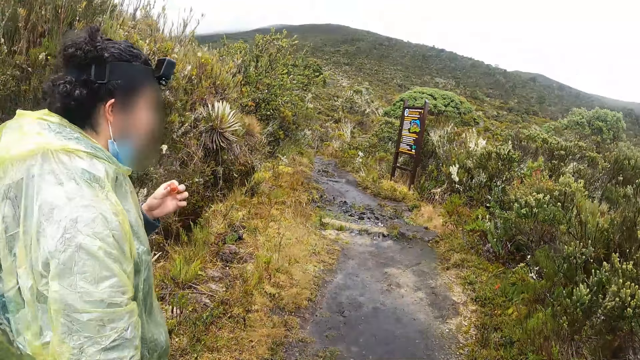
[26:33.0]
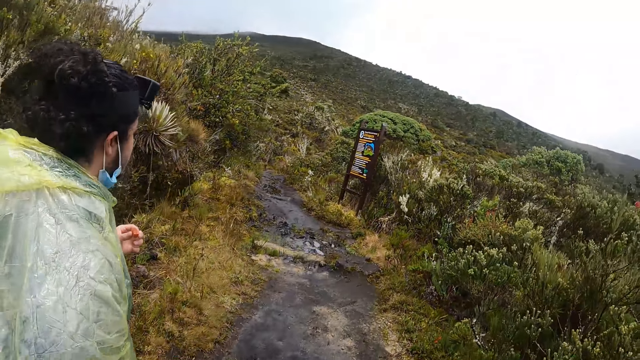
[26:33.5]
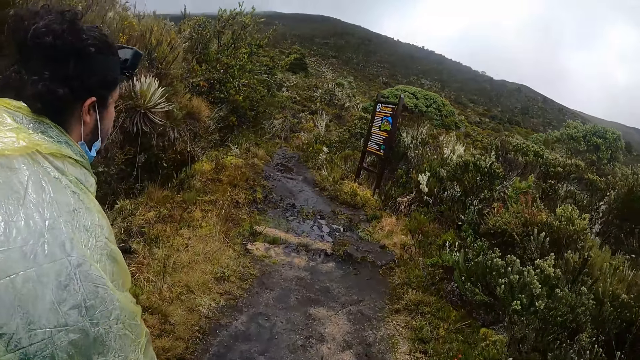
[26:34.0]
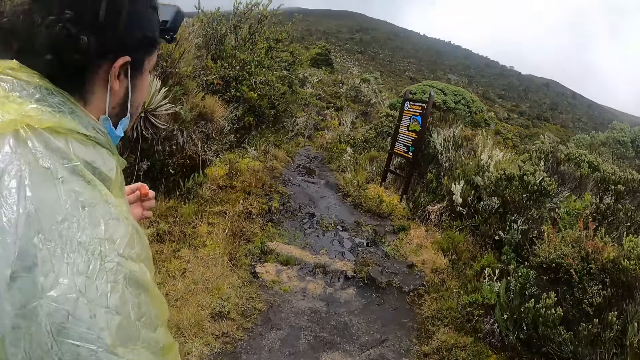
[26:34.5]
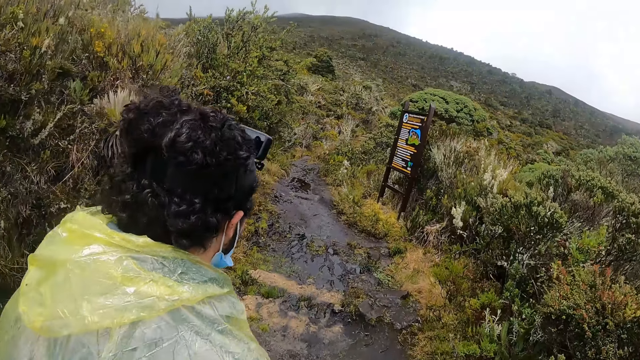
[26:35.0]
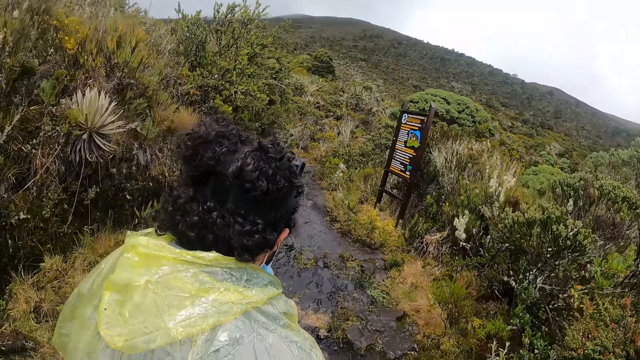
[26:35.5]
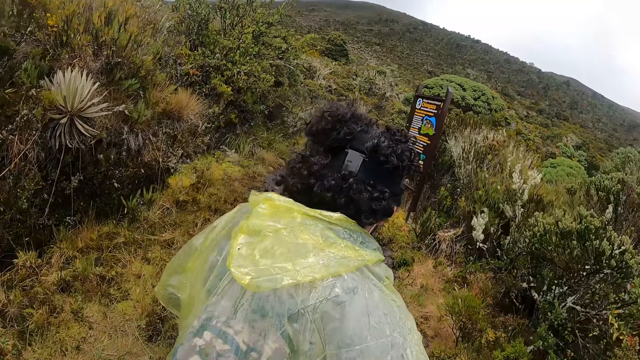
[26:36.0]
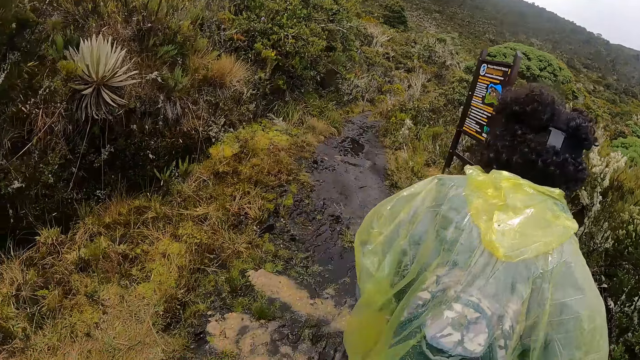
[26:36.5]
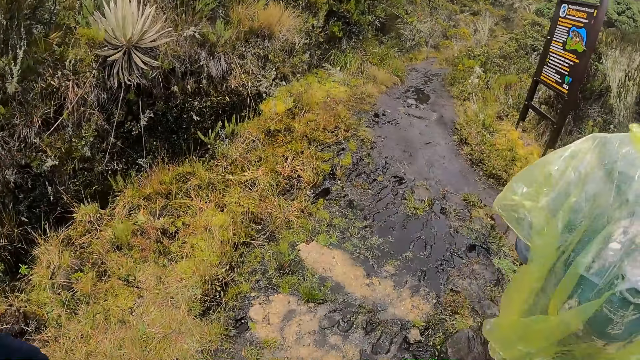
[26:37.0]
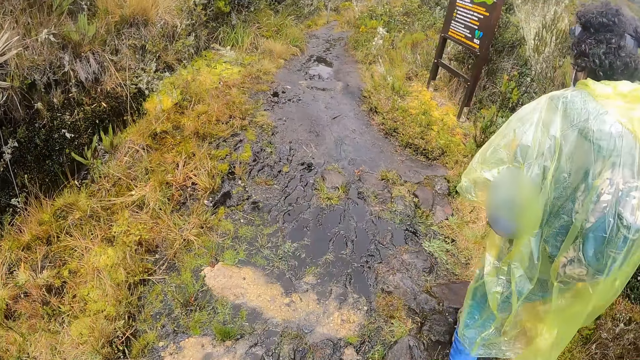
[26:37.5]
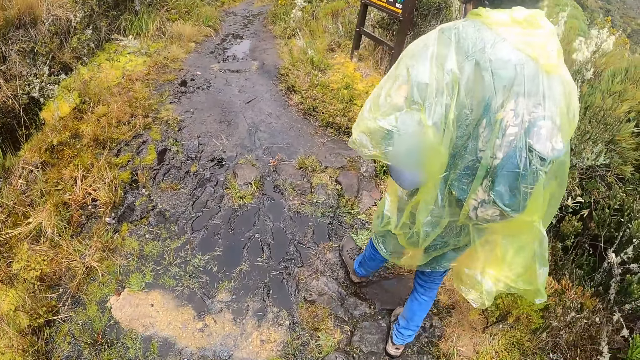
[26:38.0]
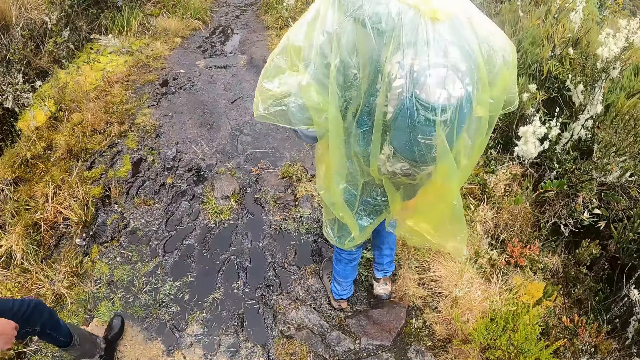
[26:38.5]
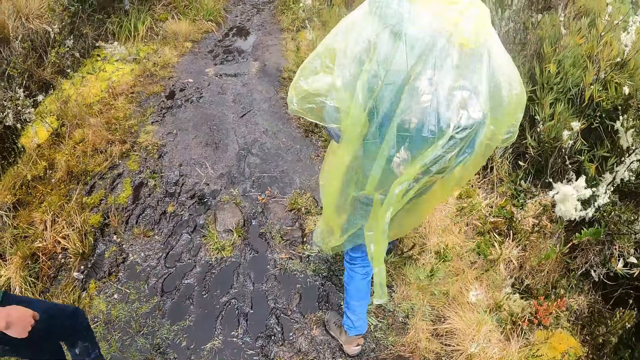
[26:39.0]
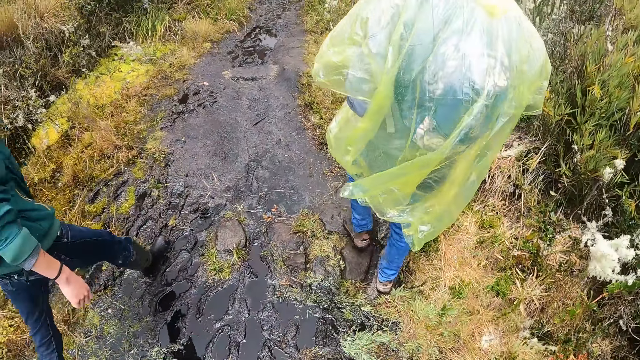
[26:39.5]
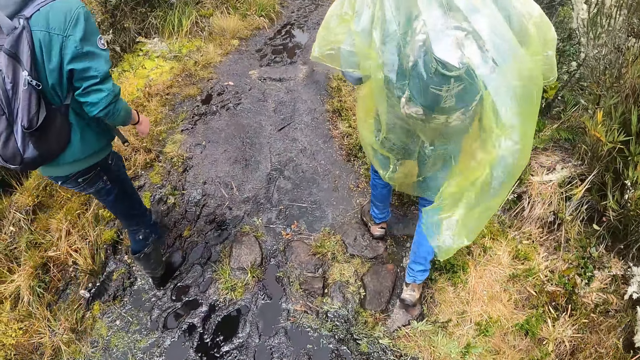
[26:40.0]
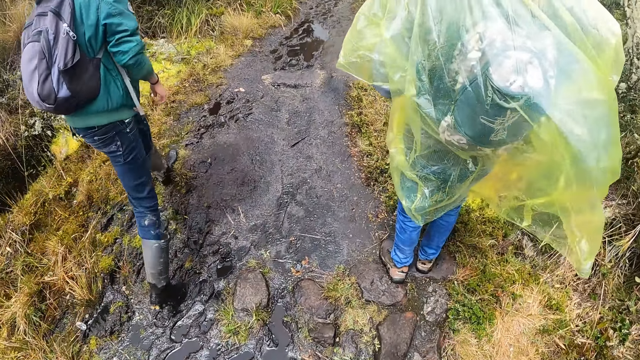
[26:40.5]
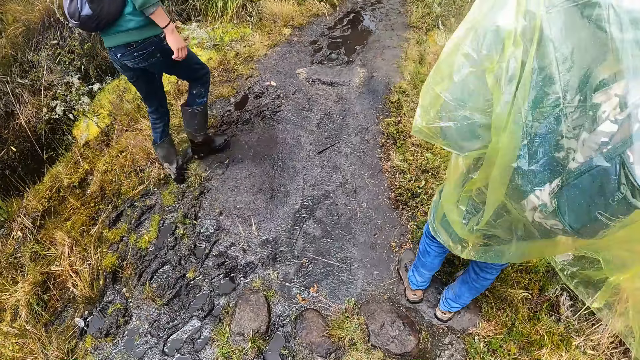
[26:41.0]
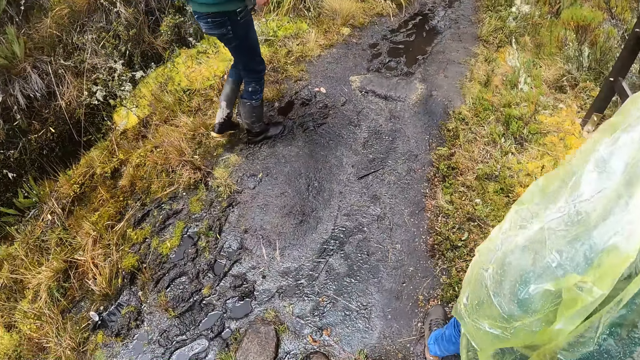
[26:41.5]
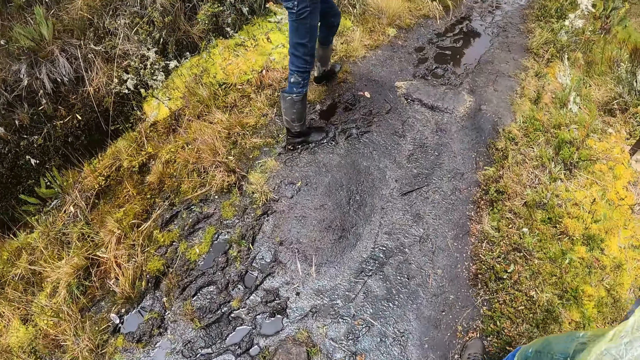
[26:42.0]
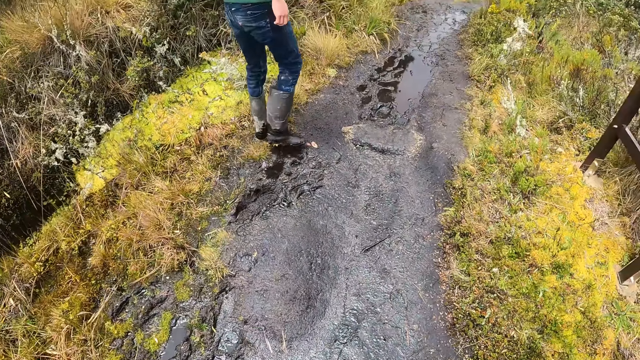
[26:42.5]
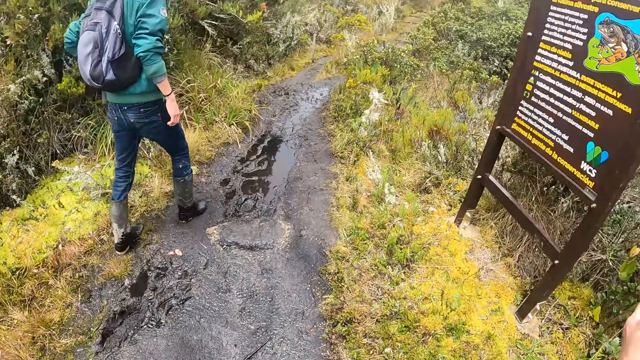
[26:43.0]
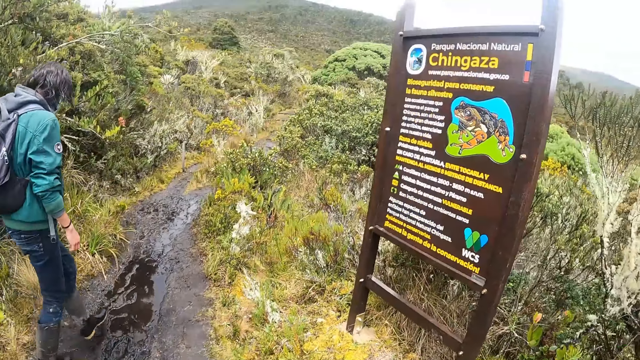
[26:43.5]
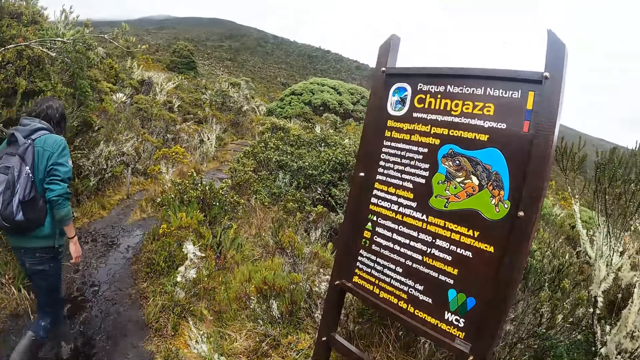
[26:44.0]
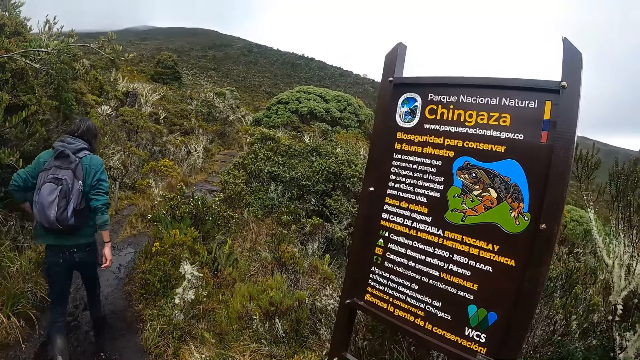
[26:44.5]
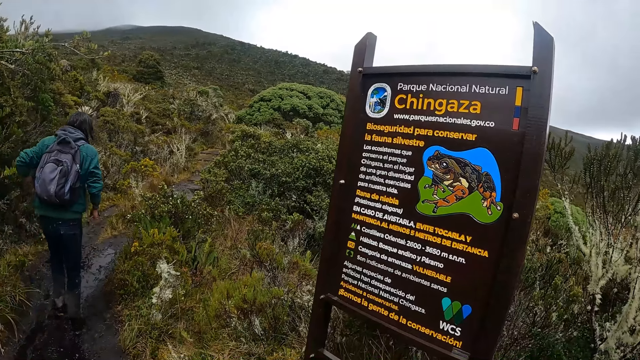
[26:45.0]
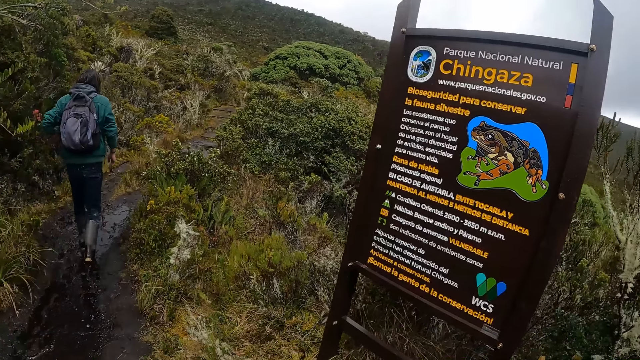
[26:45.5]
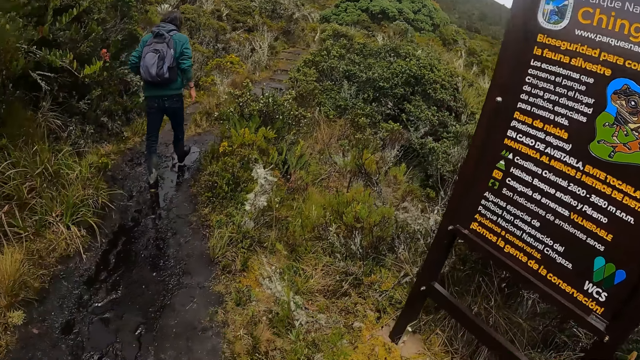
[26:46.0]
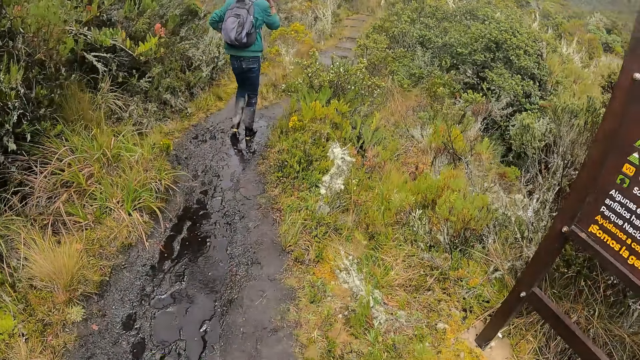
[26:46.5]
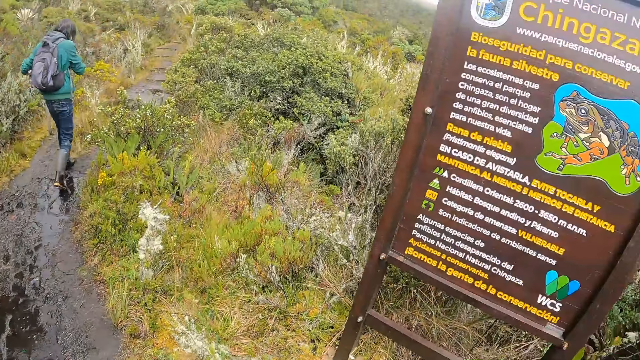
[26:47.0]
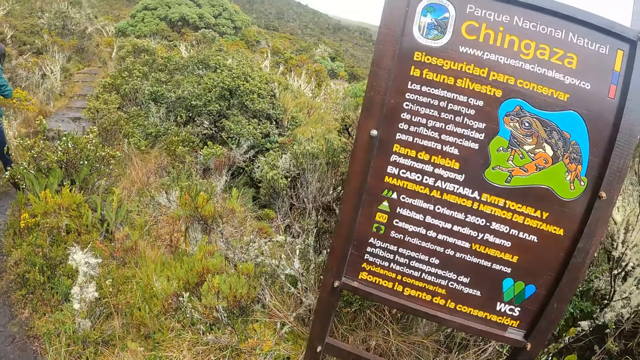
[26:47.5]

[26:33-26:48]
A man hikes on the path. The camera wearer hikes on the path. Another man hikes past the camera wearer. The camera wearer walks past the first man. They look at a sign board.

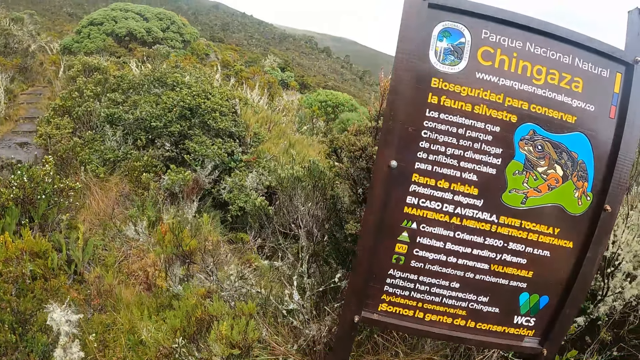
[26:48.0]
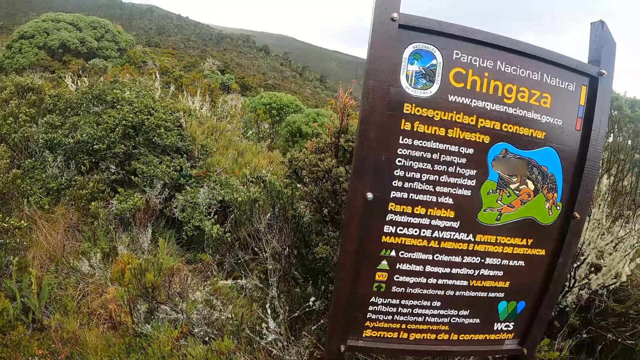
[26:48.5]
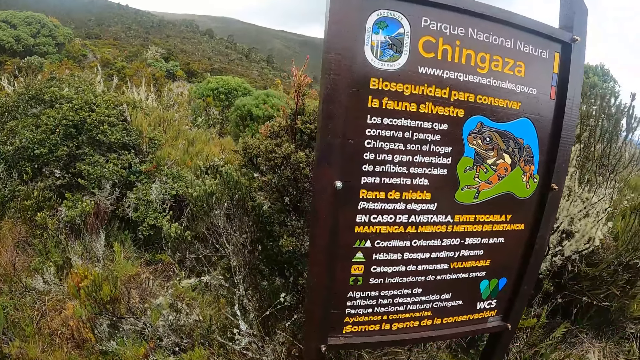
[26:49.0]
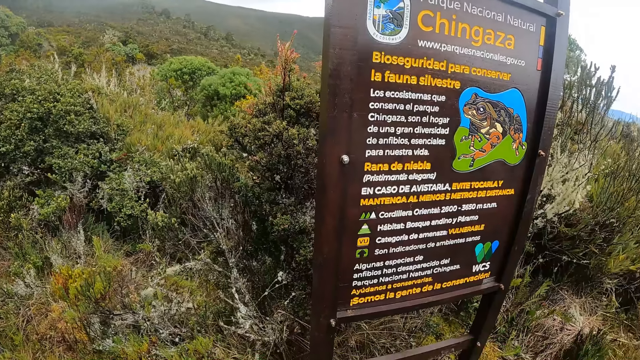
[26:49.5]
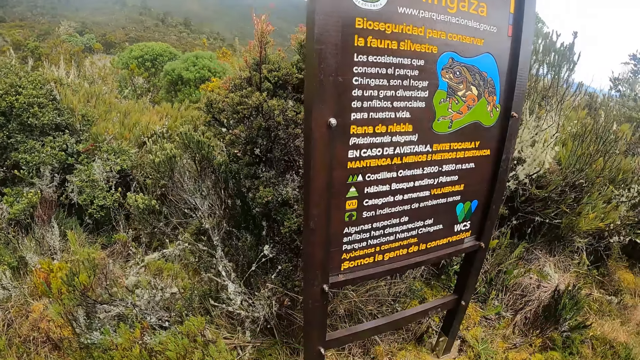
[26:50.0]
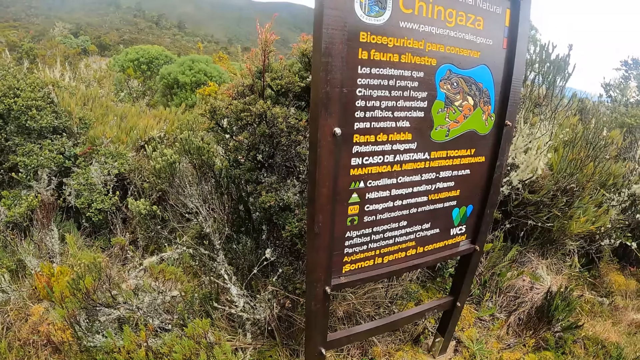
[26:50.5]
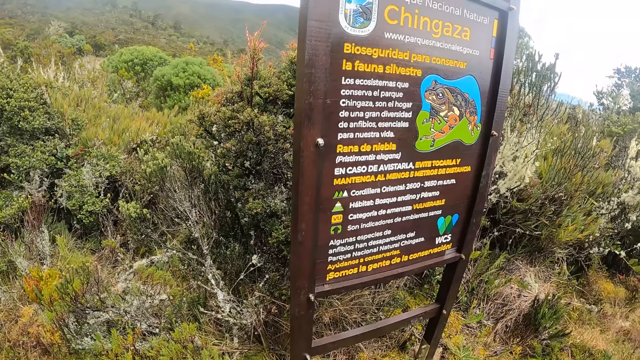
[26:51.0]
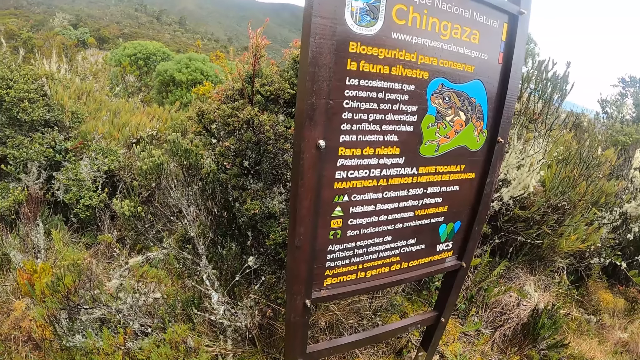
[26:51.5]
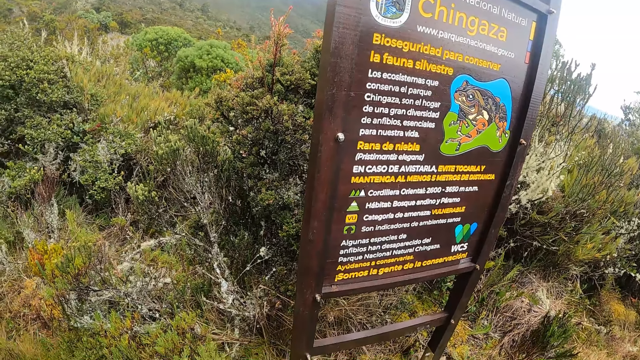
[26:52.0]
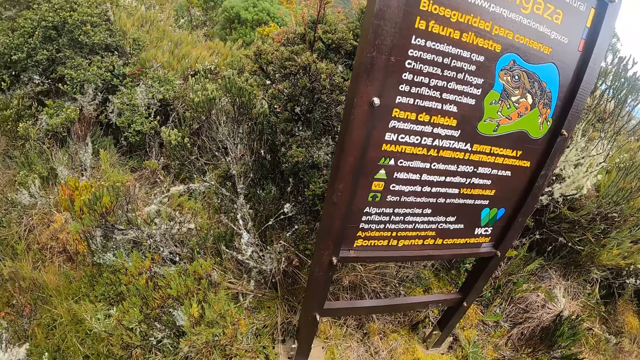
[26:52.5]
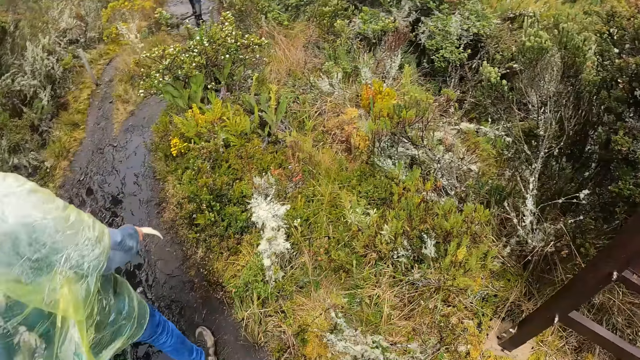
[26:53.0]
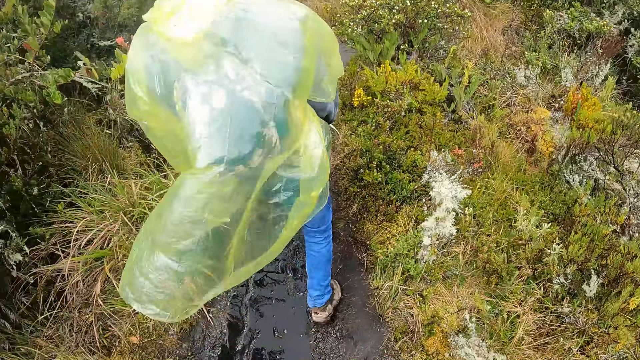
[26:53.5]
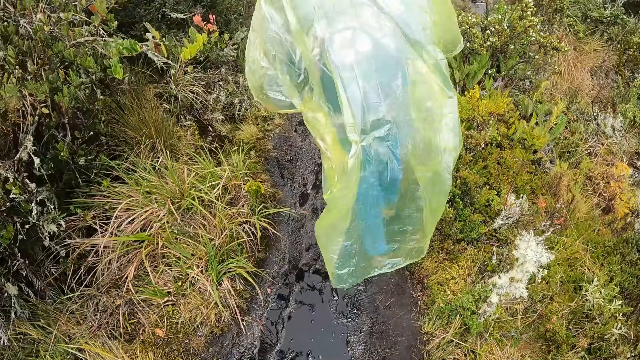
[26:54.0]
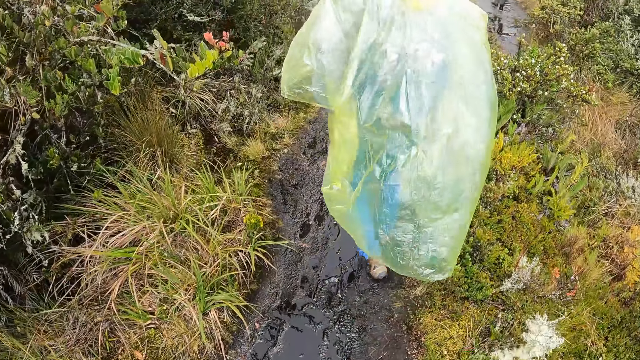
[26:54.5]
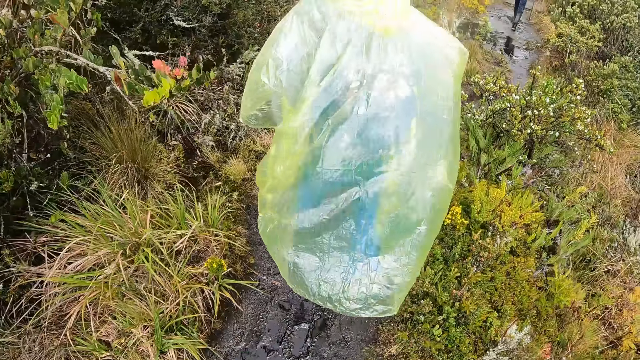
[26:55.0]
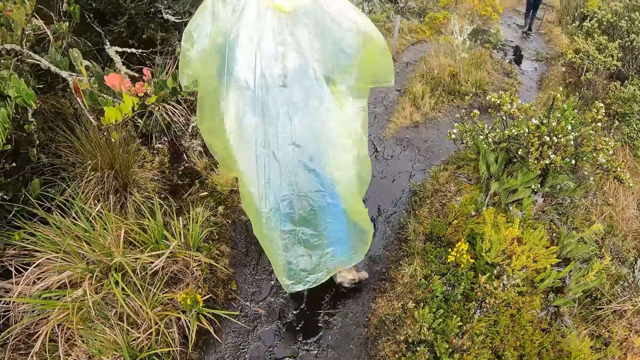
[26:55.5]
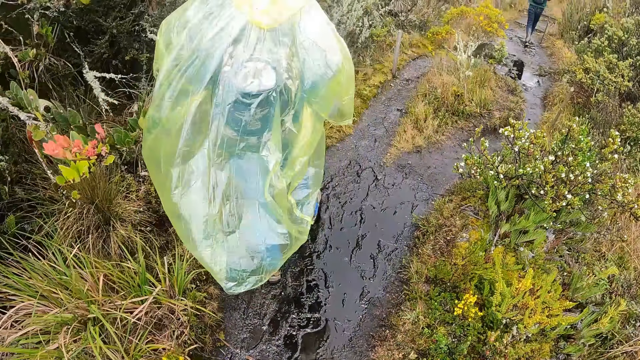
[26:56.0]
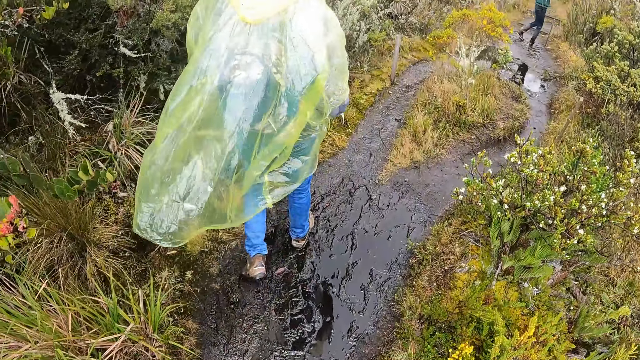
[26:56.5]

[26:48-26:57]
A man hikes past the camera wearer. The camera wearer walks around the forest shrubs.
